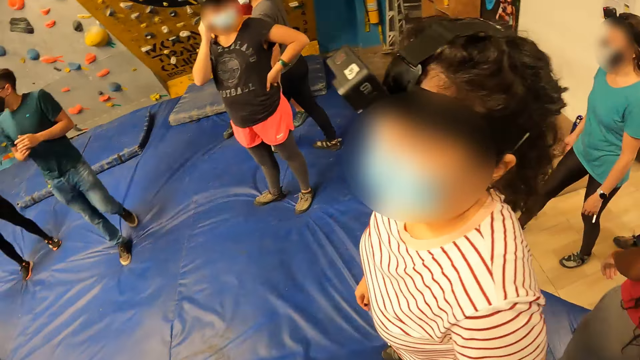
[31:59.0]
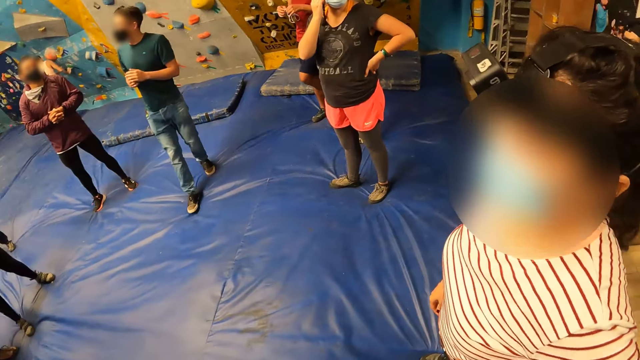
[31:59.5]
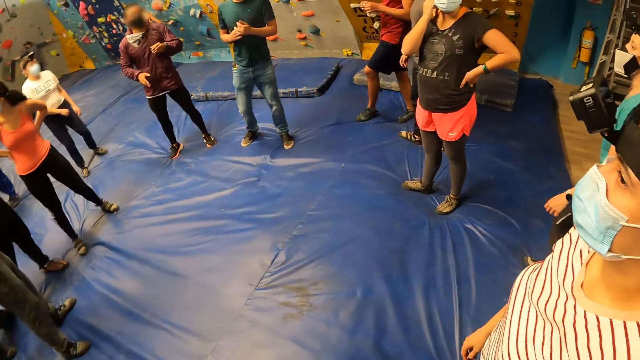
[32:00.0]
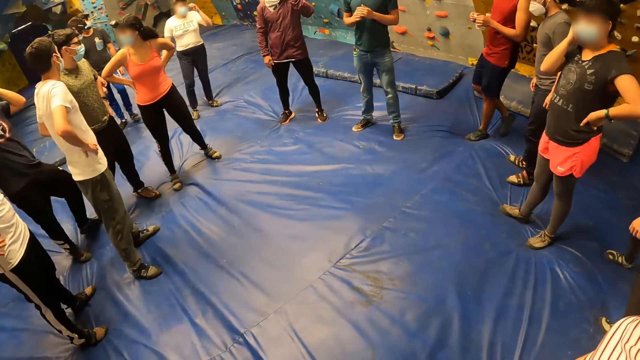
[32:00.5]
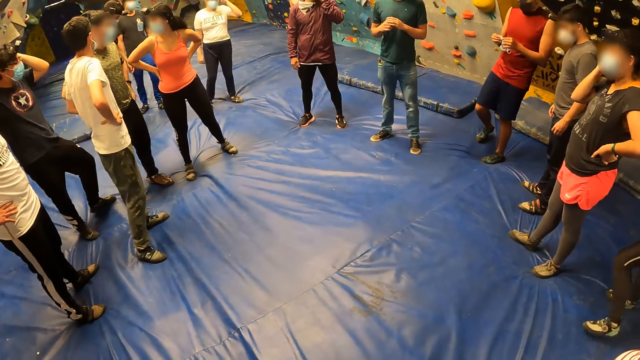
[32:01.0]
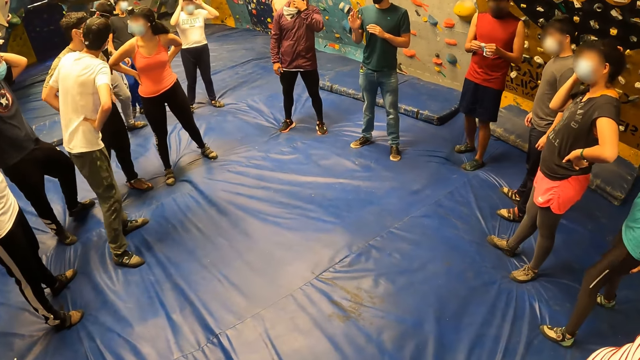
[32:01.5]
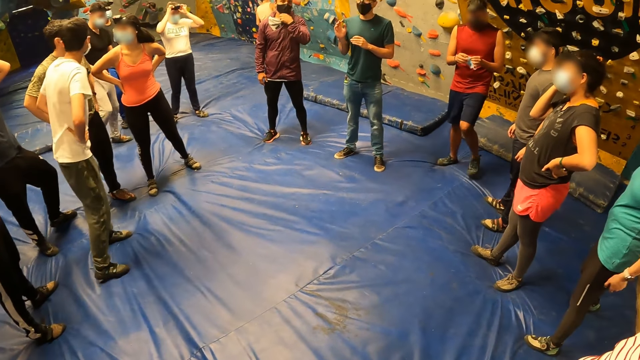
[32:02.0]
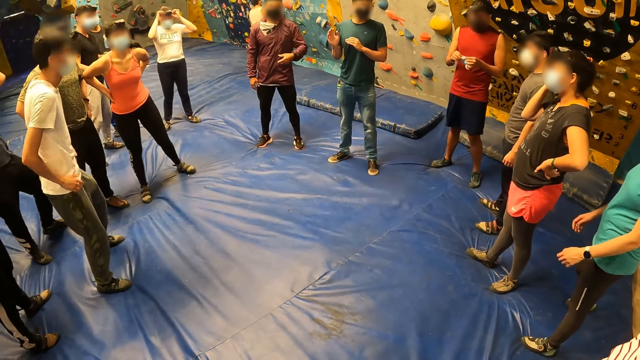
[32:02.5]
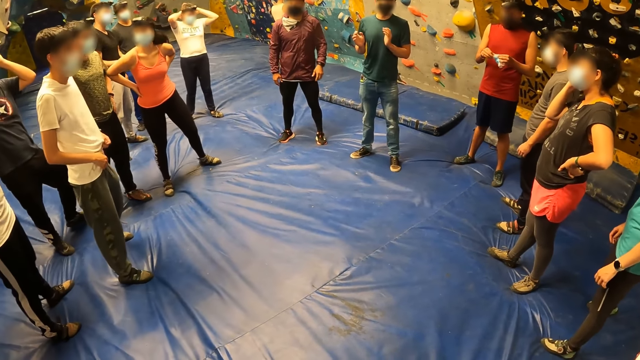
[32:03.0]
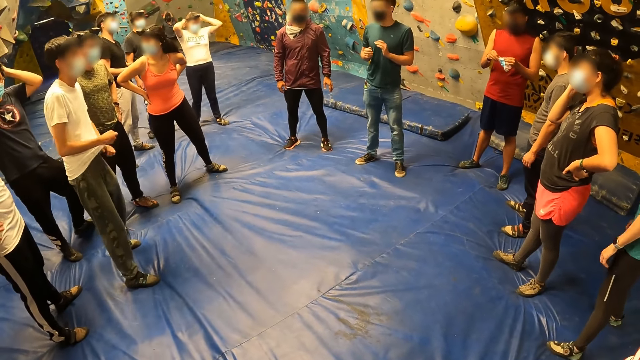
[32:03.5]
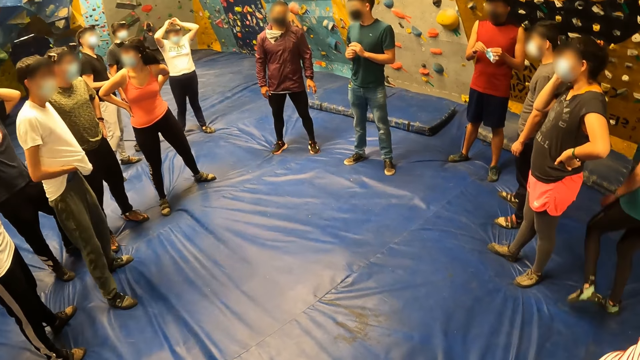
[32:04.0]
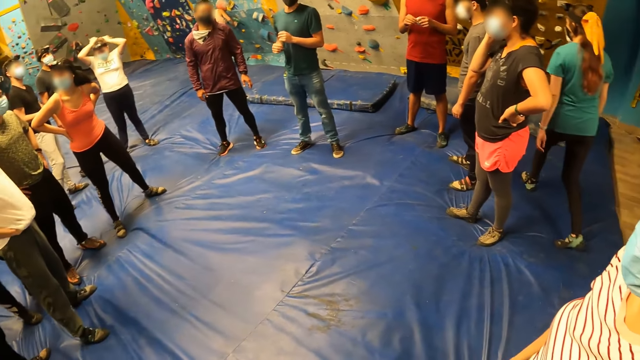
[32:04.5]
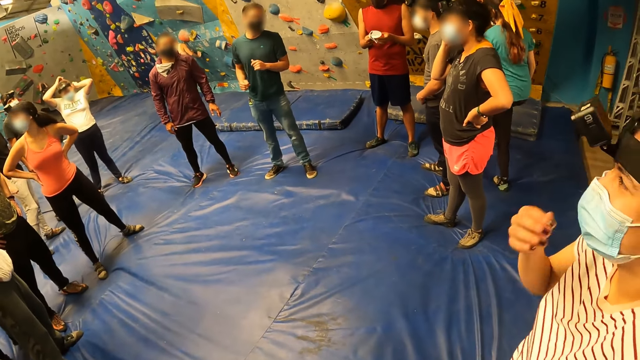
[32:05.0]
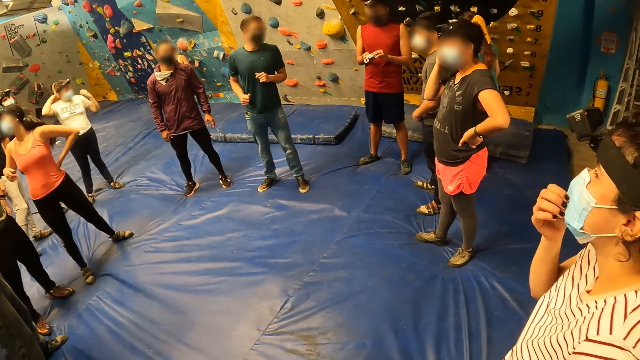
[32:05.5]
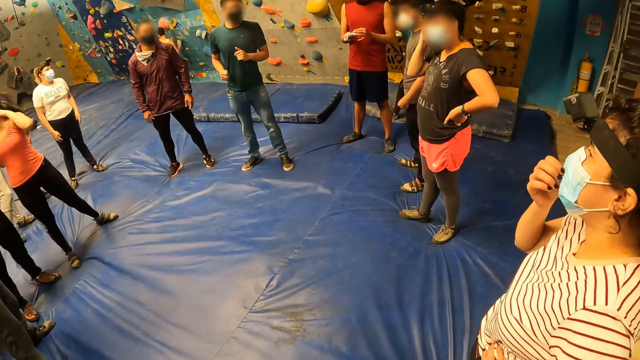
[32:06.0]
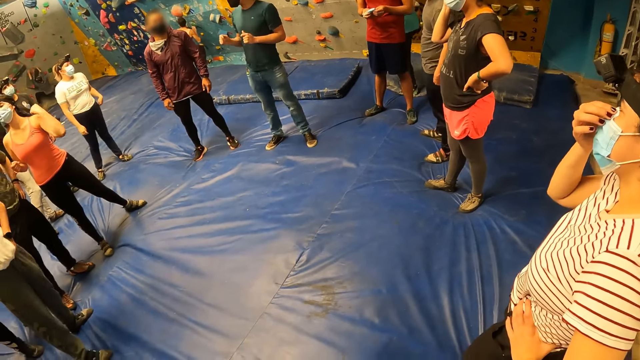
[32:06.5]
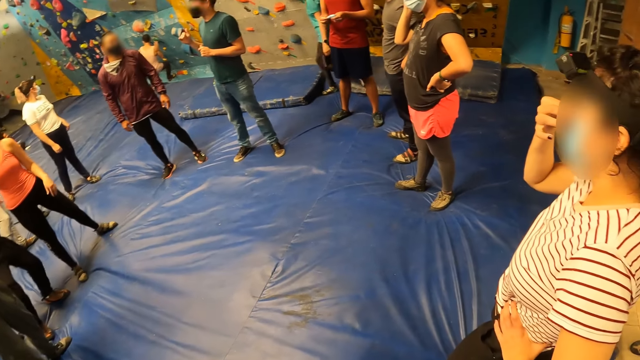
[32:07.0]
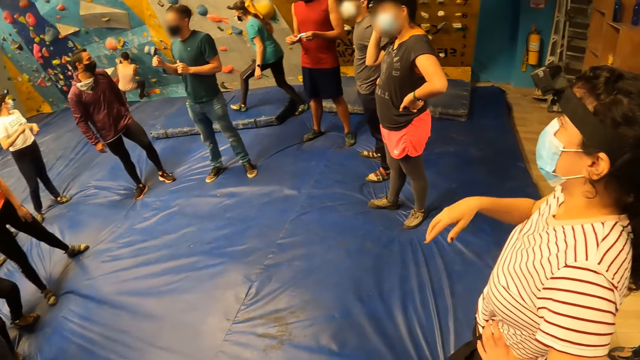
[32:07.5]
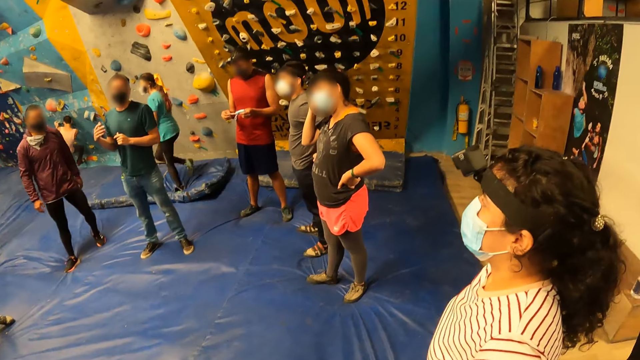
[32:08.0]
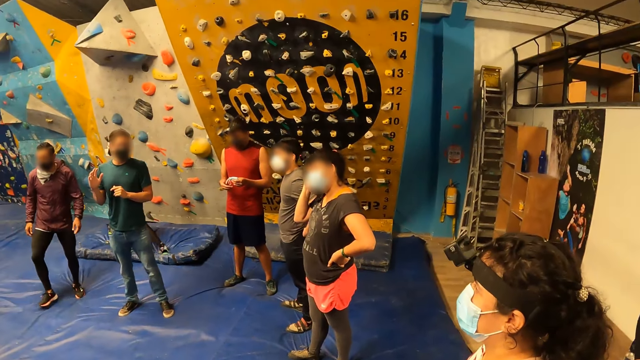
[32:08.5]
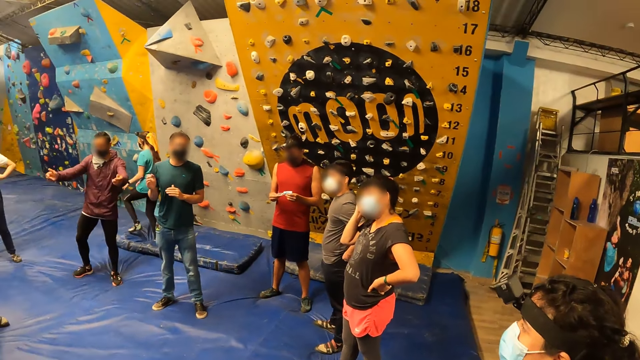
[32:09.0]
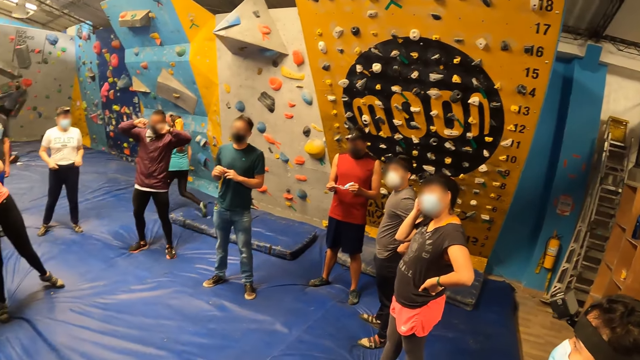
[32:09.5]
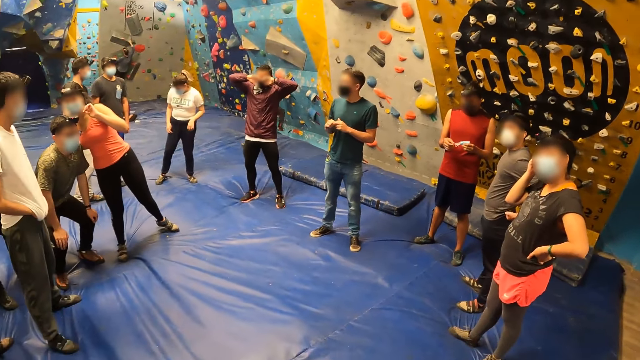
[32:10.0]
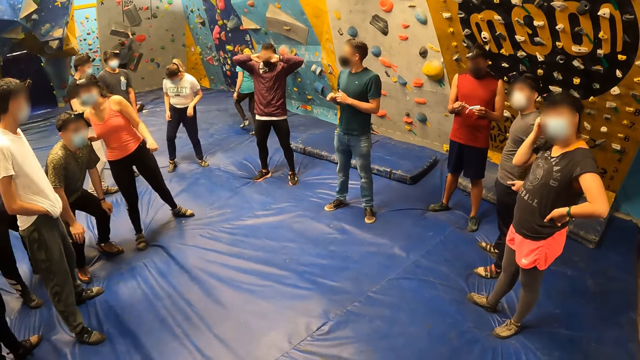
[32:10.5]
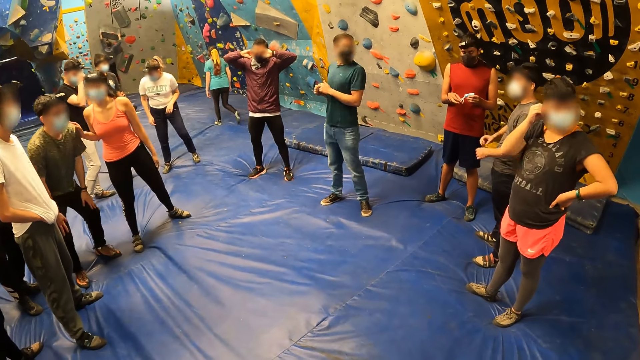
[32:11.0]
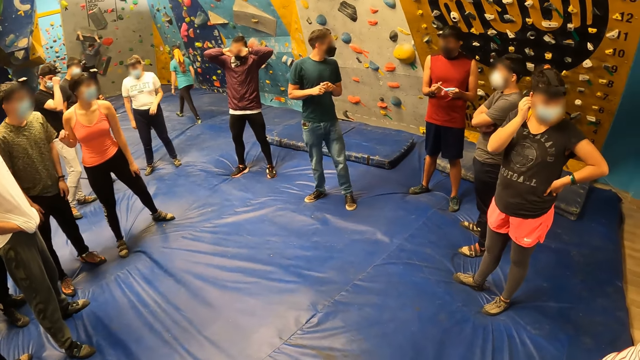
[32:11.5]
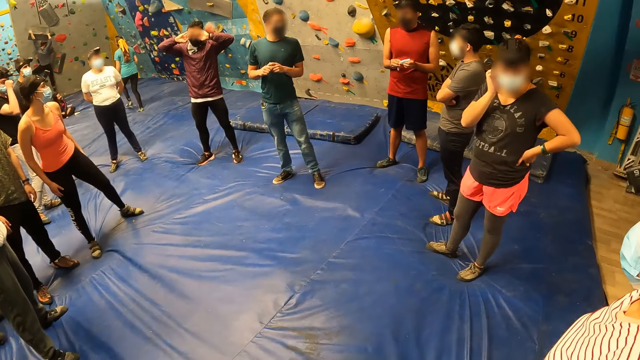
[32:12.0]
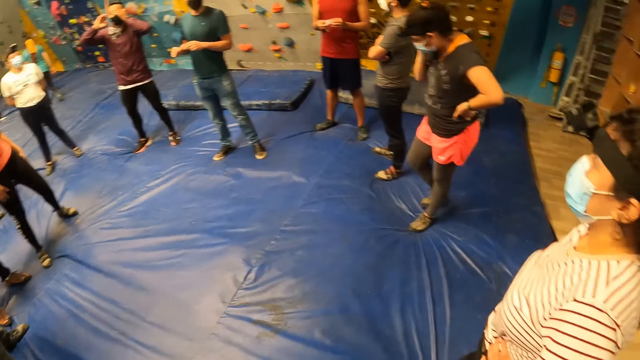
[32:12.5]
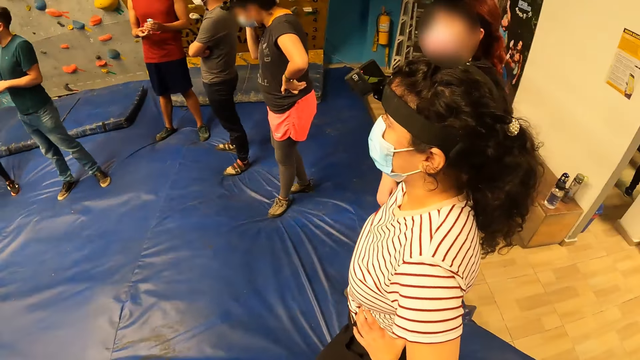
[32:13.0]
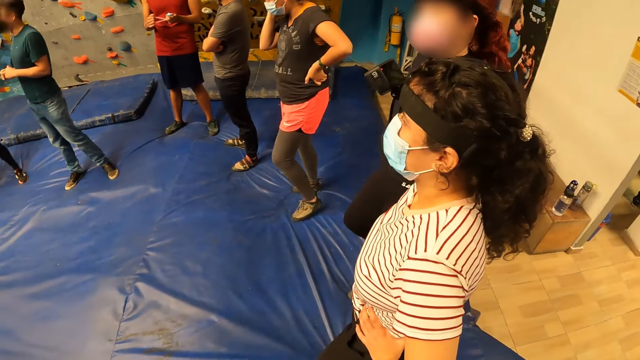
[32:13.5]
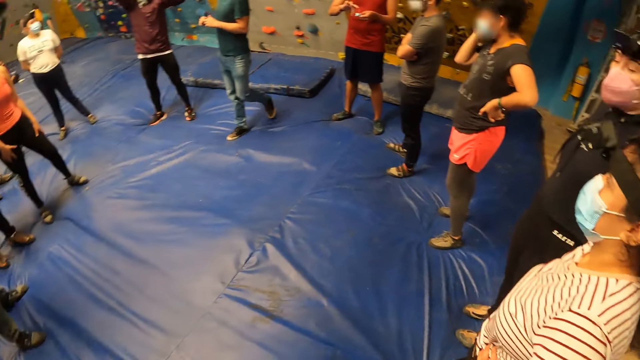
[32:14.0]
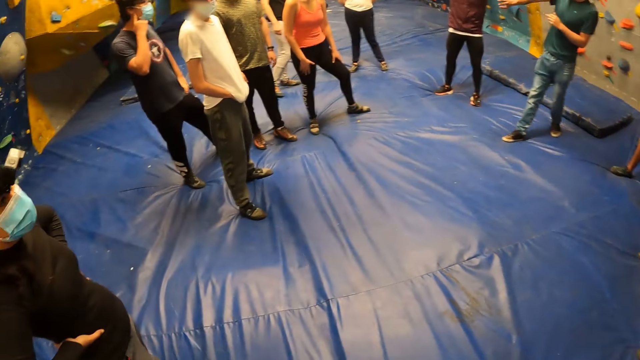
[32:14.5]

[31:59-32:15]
The camera wearer spreads her hand upward. She looks around.

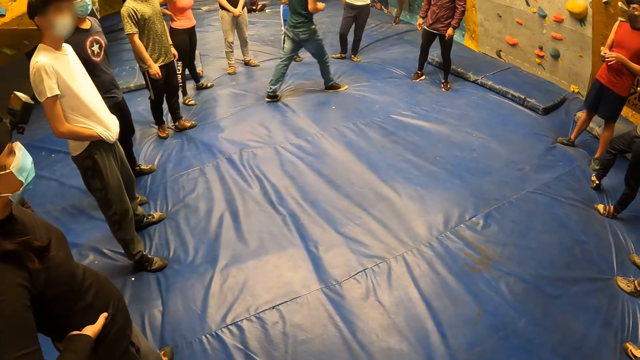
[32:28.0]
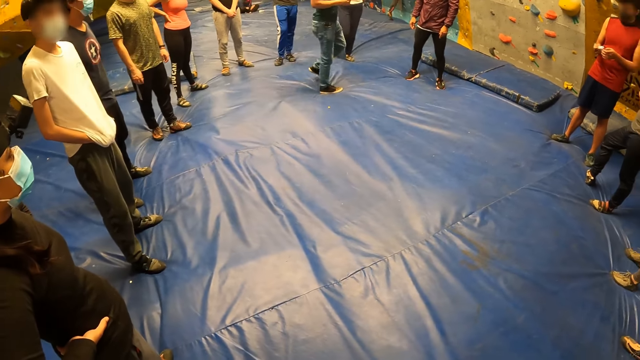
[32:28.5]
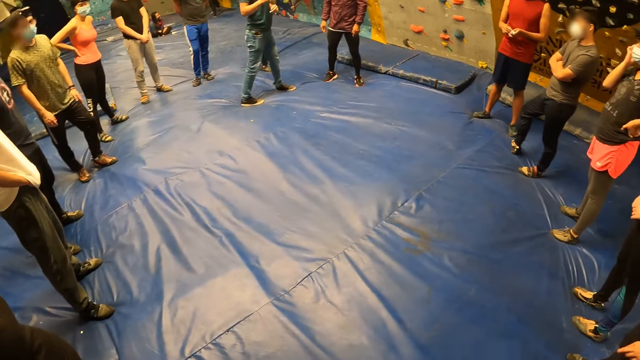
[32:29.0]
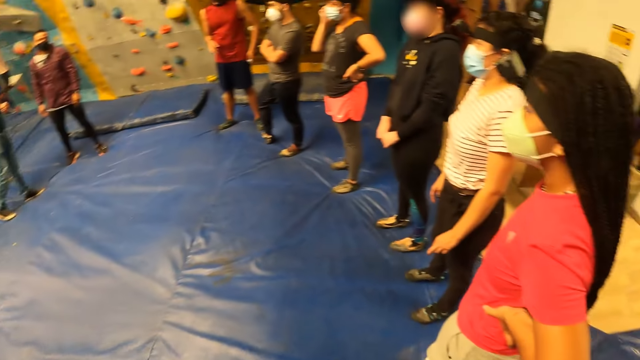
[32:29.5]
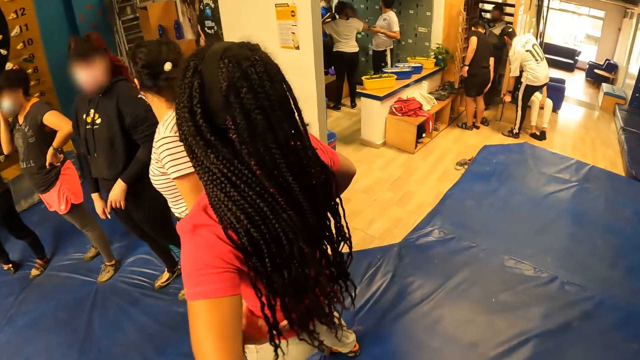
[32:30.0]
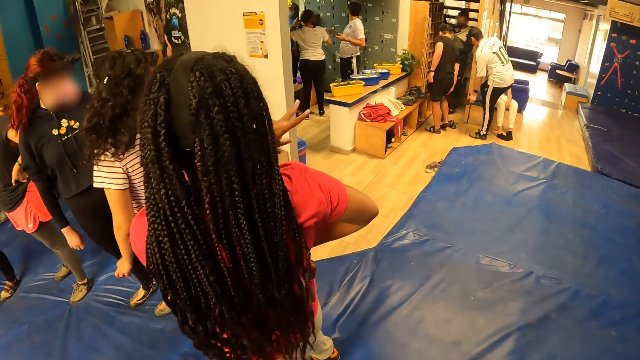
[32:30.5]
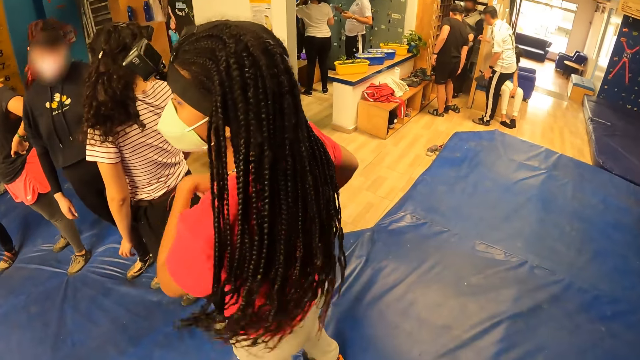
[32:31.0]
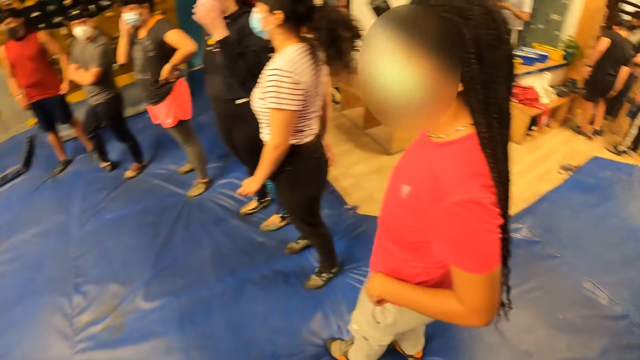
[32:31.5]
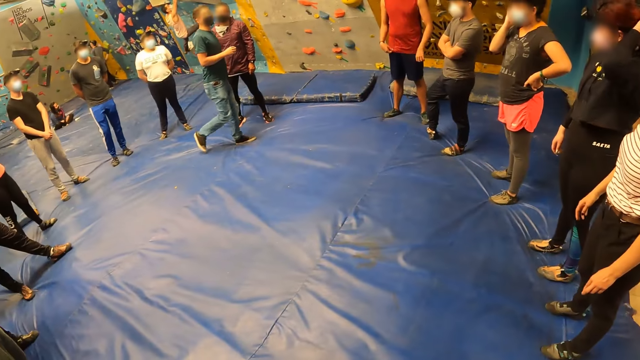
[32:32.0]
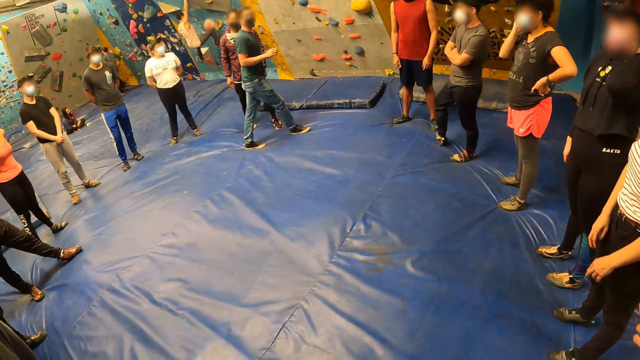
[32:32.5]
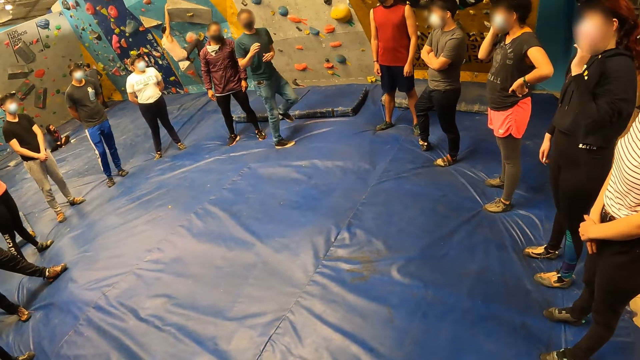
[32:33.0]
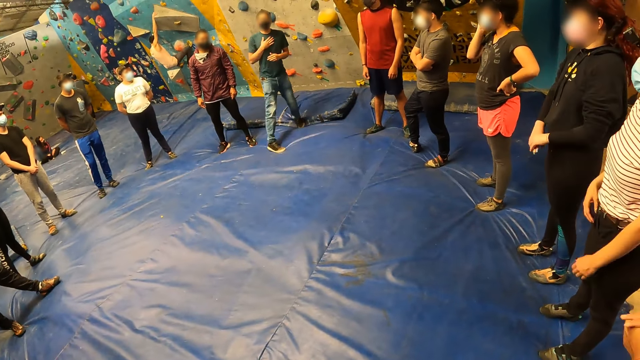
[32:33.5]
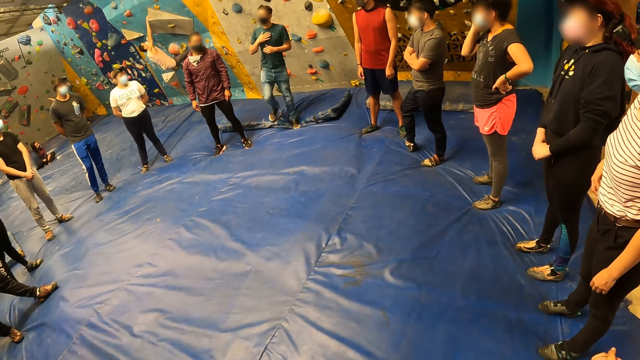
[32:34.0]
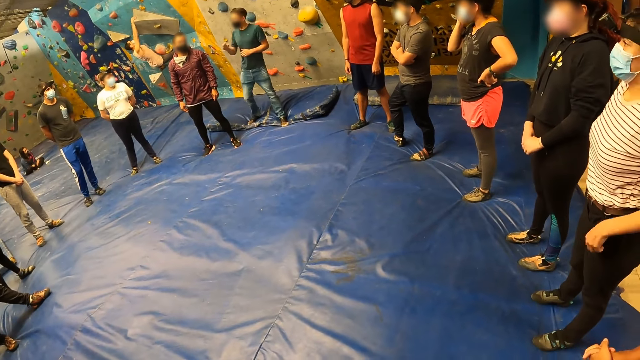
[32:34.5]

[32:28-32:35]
The camera wearer looks backward. They look forward.
